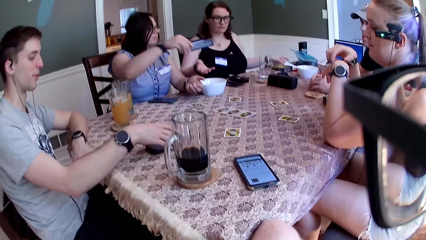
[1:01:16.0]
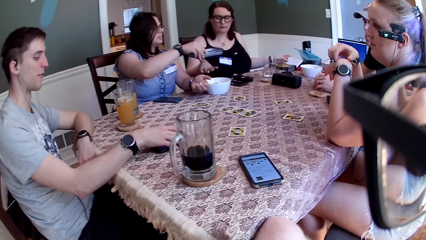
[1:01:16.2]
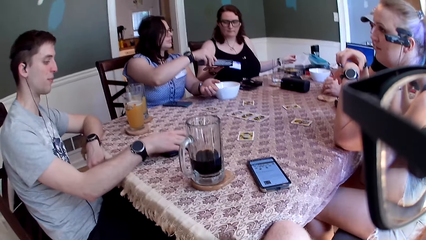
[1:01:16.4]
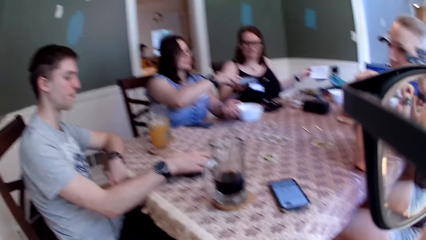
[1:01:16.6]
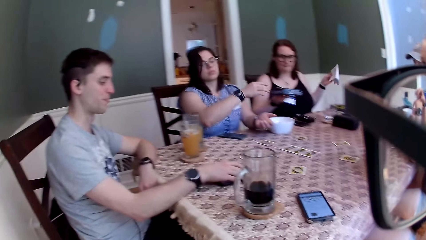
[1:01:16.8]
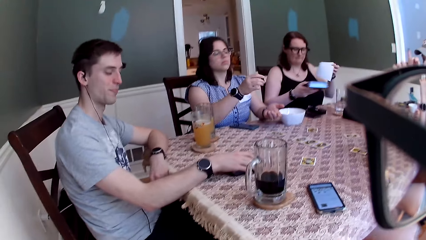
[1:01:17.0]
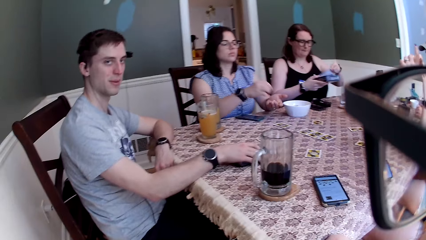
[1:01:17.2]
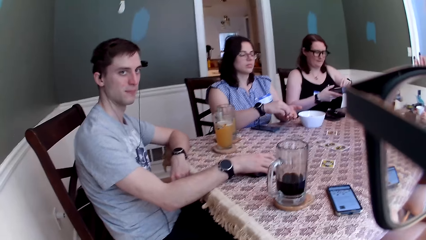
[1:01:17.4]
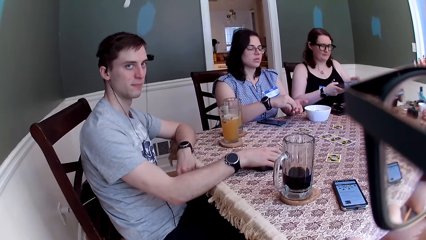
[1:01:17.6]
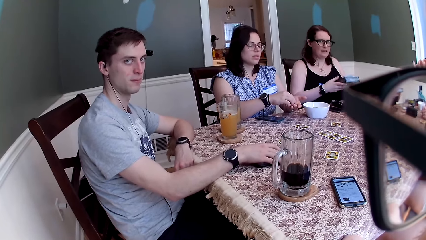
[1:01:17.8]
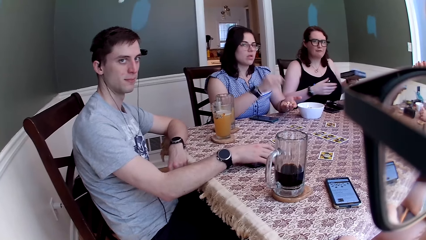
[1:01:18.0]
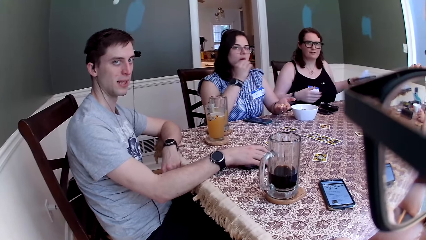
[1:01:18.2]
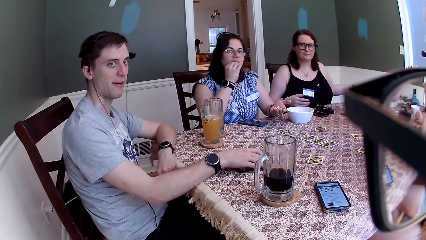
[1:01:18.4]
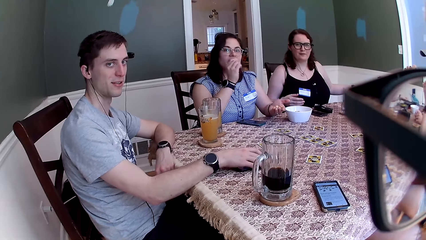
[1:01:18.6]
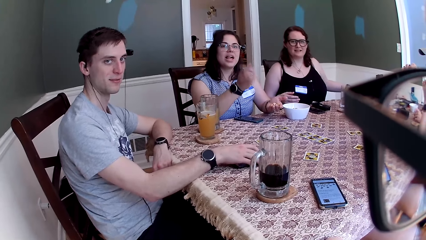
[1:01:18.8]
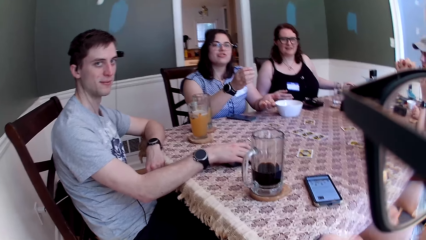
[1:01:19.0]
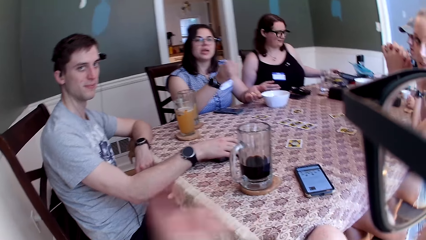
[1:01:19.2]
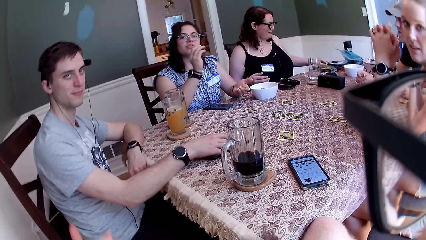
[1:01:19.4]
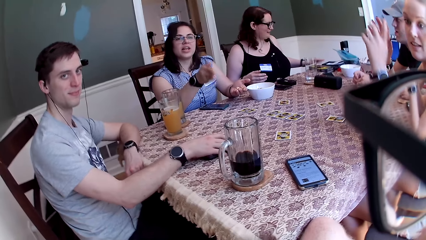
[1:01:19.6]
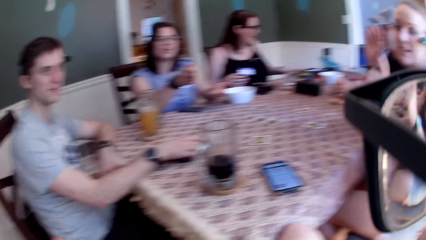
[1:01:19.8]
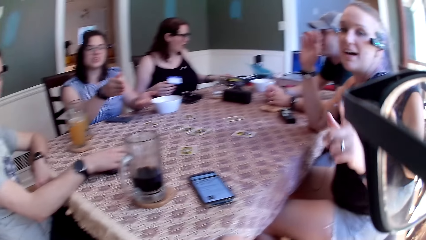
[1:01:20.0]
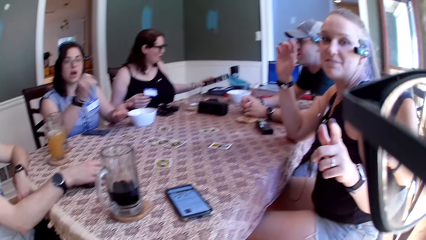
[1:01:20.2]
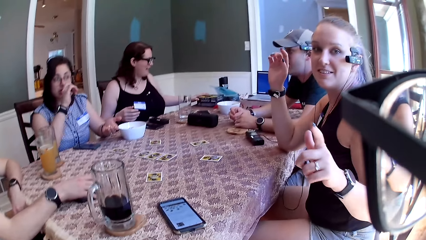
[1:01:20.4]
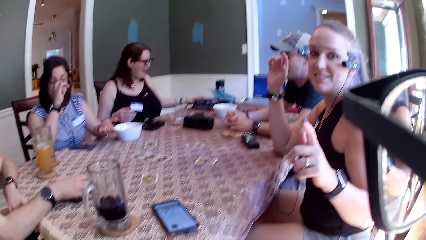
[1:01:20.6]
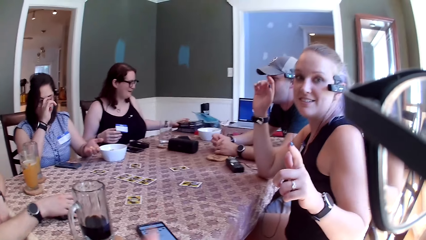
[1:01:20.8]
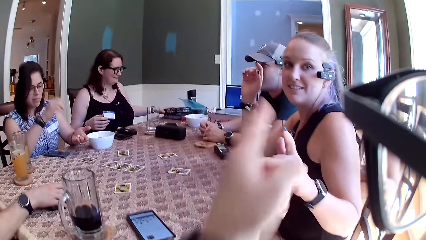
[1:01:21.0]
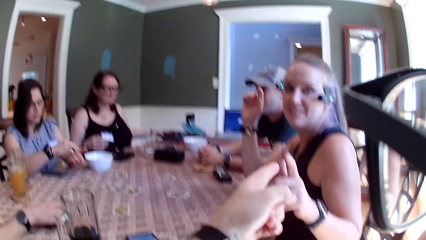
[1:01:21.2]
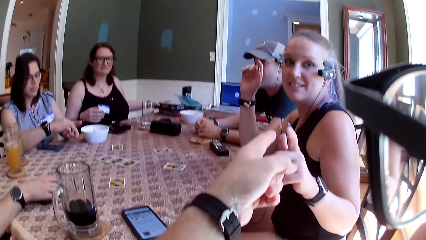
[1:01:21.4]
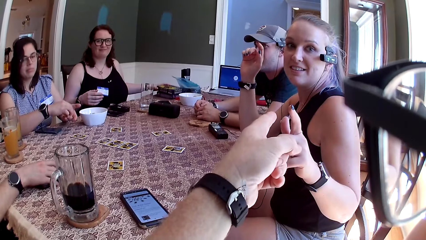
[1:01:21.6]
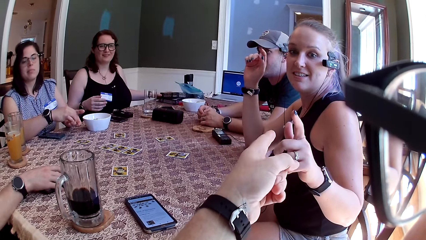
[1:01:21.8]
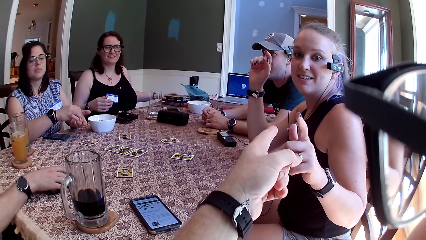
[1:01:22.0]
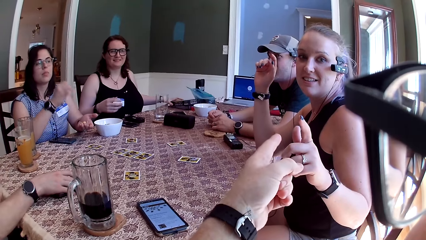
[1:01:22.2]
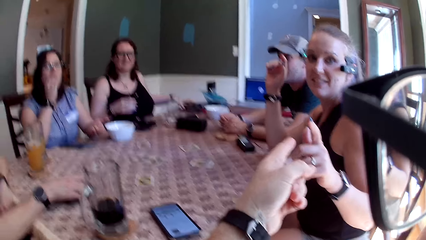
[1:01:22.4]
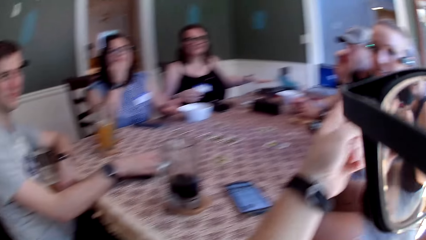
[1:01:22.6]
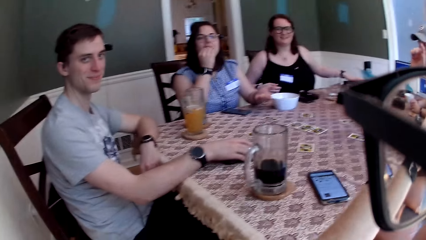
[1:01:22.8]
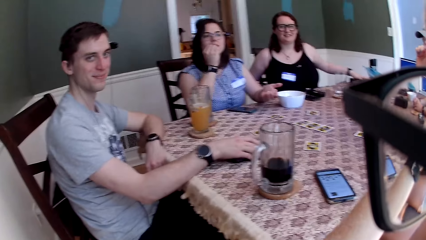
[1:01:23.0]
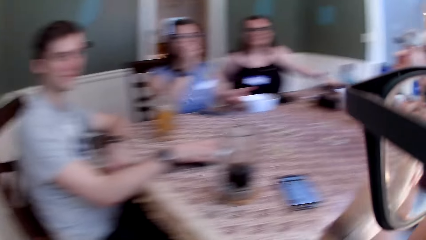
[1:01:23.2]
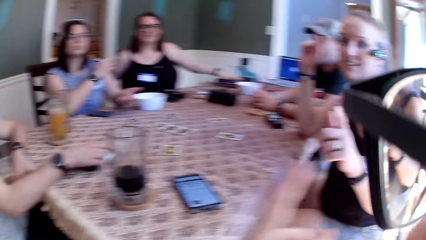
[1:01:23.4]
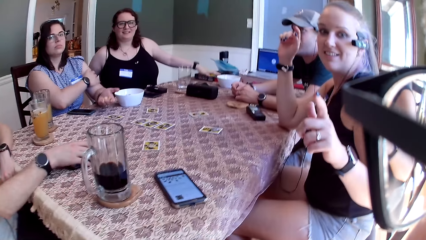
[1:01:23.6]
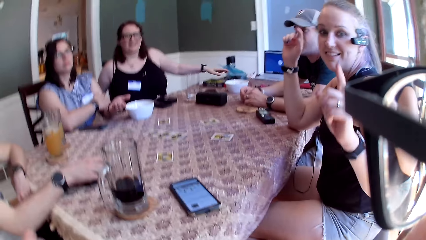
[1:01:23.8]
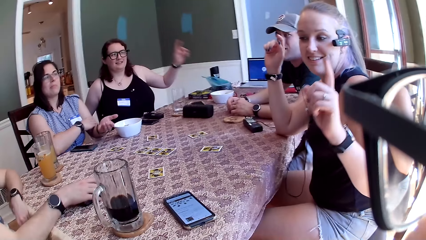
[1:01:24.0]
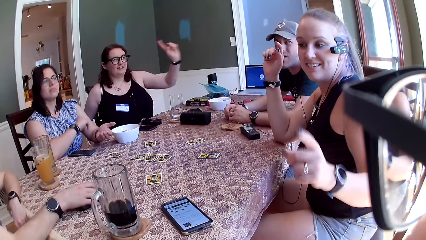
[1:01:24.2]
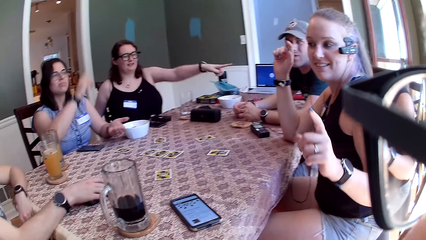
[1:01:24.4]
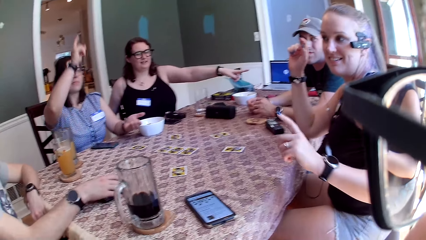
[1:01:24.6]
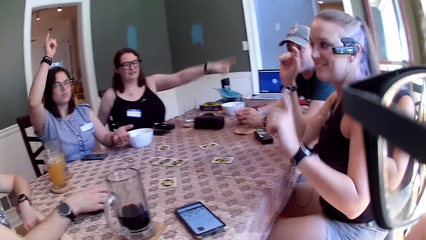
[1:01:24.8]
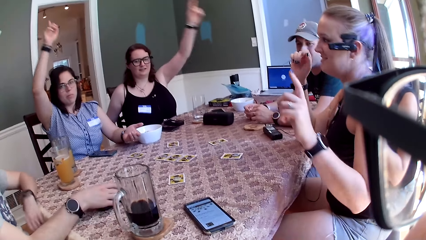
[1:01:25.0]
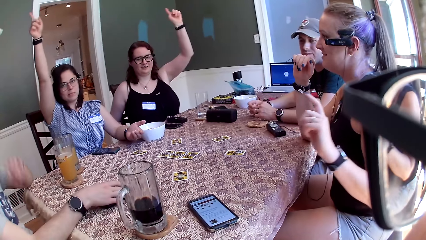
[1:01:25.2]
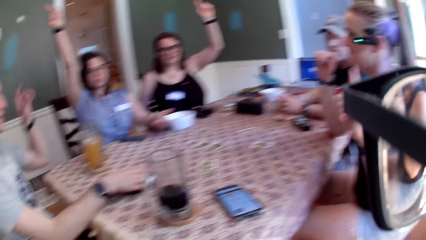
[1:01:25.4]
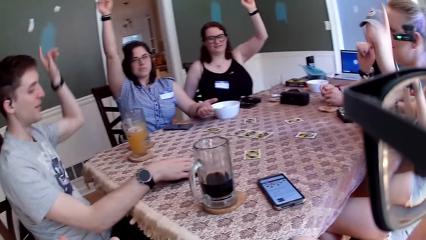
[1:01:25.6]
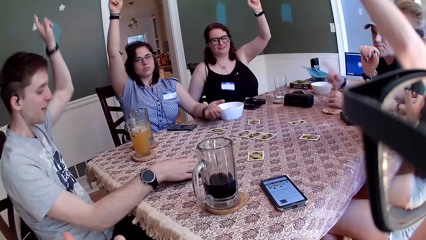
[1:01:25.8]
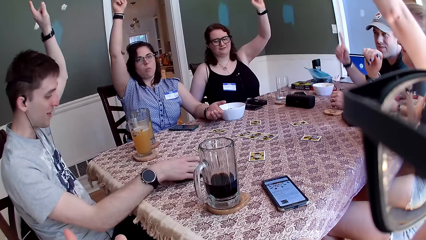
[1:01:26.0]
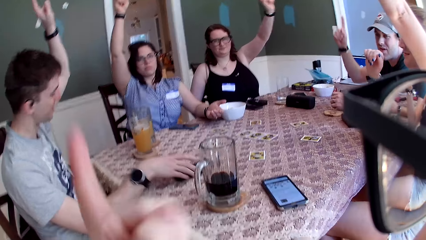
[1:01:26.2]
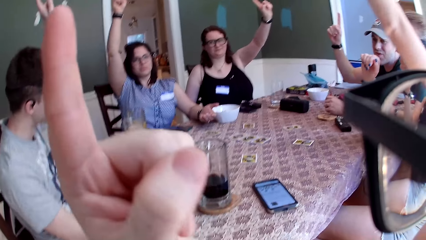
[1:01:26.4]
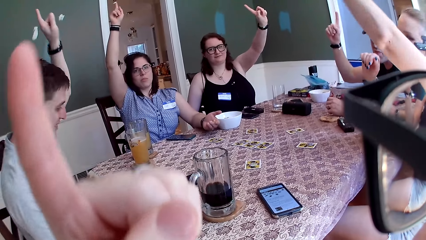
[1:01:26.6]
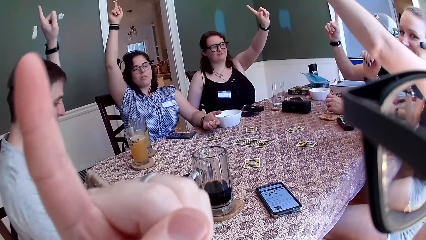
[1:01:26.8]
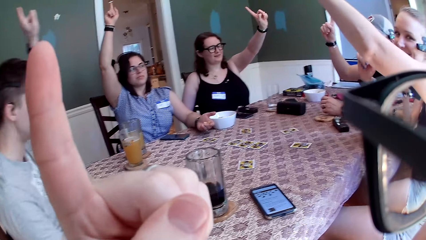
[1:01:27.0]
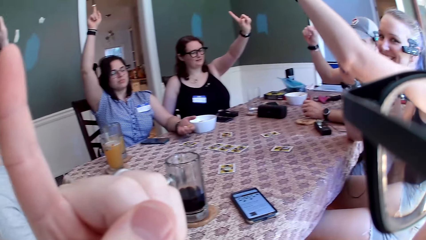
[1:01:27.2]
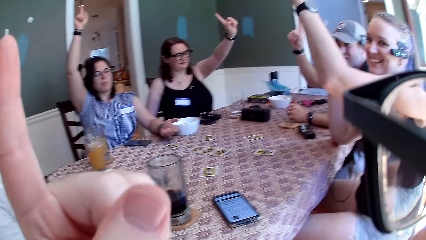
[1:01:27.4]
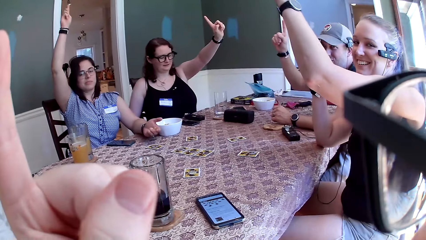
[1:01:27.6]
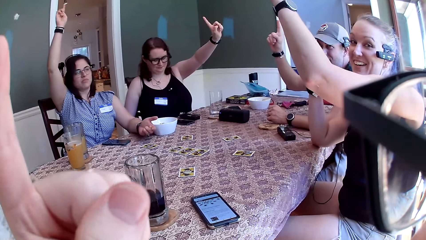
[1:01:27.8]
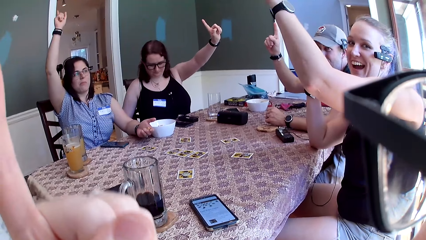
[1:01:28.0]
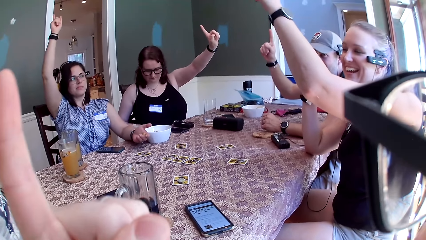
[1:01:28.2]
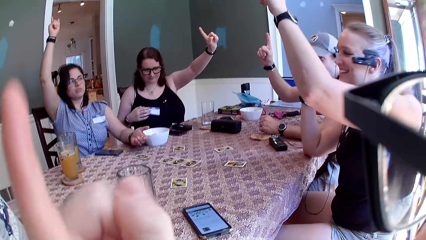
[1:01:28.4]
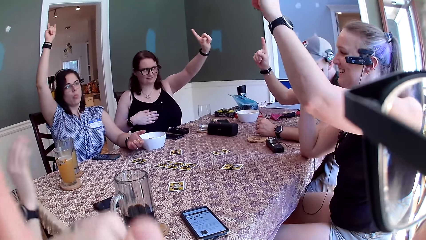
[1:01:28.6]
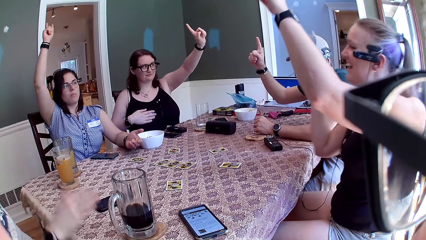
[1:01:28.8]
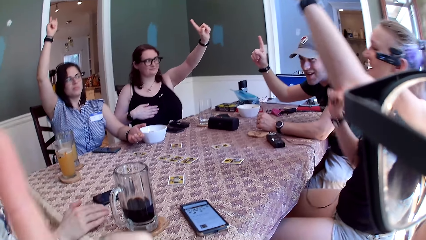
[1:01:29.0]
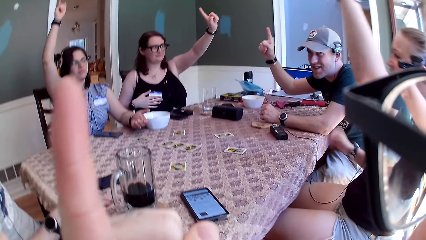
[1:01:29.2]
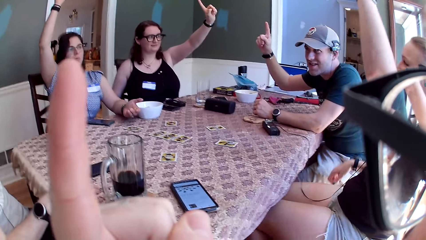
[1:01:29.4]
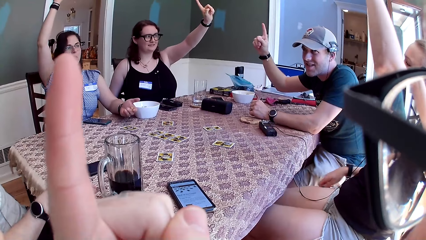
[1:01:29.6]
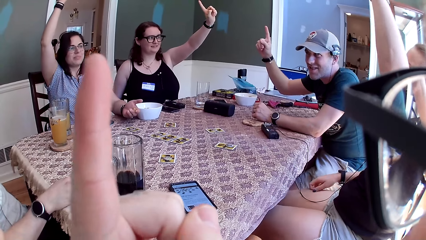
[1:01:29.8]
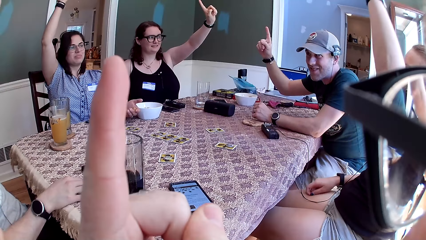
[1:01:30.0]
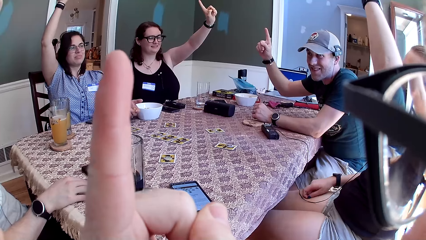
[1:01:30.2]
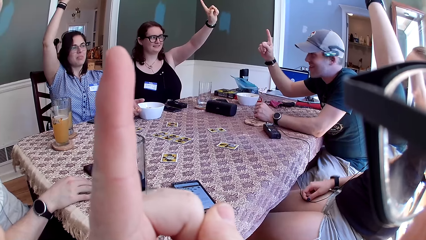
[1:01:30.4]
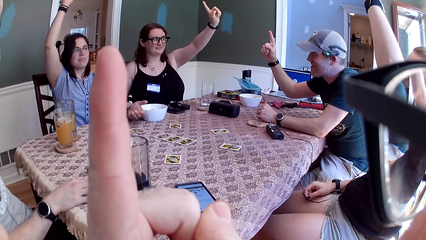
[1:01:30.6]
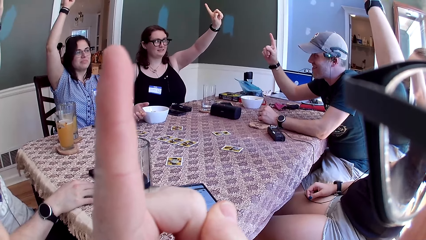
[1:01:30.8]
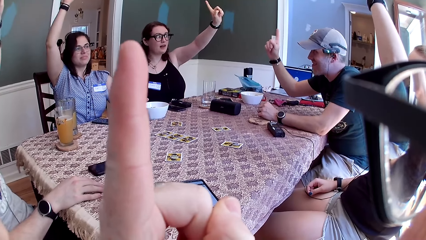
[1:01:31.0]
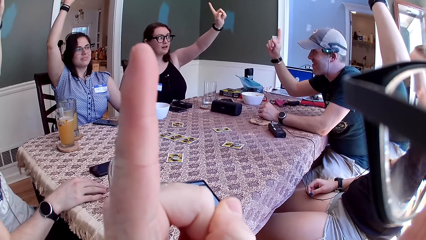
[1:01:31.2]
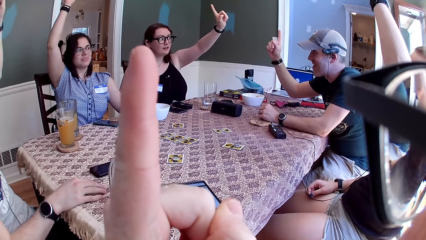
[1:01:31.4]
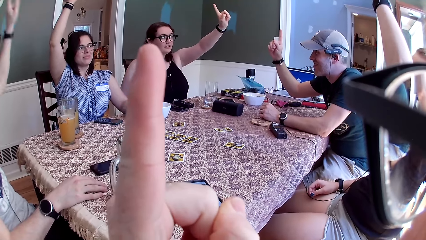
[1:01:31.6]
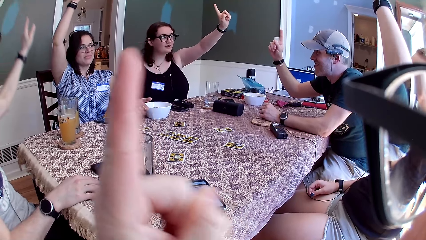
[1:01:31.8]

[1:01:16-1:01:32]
A woman puts her hands down. Another woman gives the manual back to a third woman with her right hand. The third woman collects the carton of card manual from the second woman with her right hand. The camera wearer speaks to the group of people at the table. A man speaks to the camera wearer. The second woman puts the cheese puff in her mouth with her right hand. The third woman drops the carton of card on the table with her left hand. The second woman speaks to the camera wearer. The third woman speaks to the camera wearer. The first woman points at the camera wearer and speaks to the camera wearer. The camera wearer speaks to the group of people at the table. The second woman touches her face with her right hand. The camera wearer points at the first woman. The third woman touches the cheese puff bowl with her left hand. The first woman raises up her left hand. The first woman points her left hand at the camera wearer. The third woman points her left hand at another man. The second woman raises up her right hand. The third woman raises up her left hand. The first man raises up his left hand. The first woman raises up her left hand. The other man raises his right hand up. The camera wearer raises his left hand up. The first woman laughs. The first woman interacts with the camera wearer. The camera wearer speaks to the group of people at the table.
